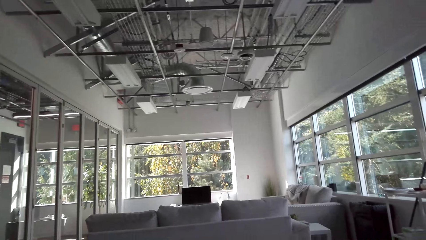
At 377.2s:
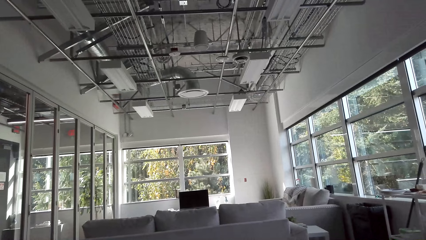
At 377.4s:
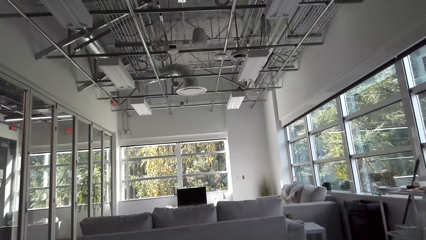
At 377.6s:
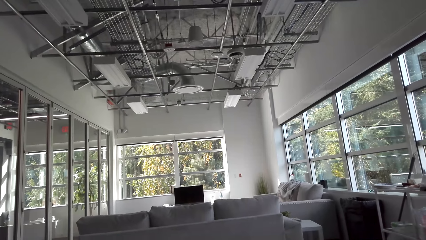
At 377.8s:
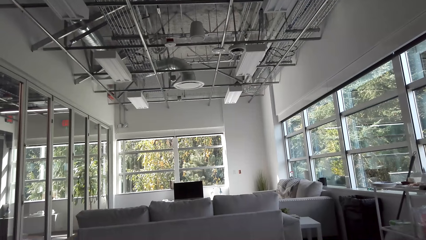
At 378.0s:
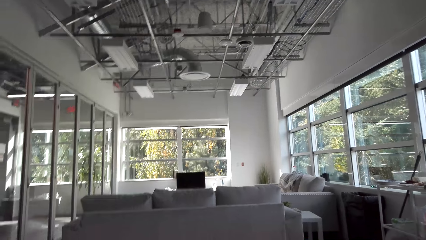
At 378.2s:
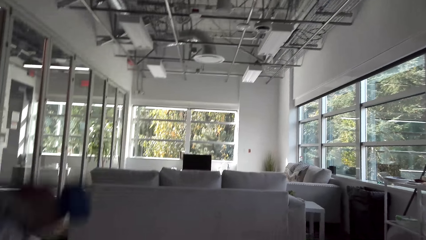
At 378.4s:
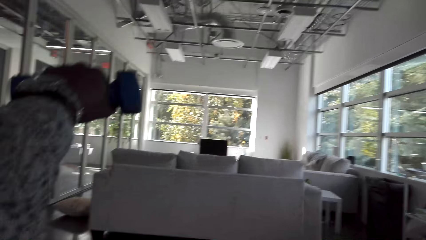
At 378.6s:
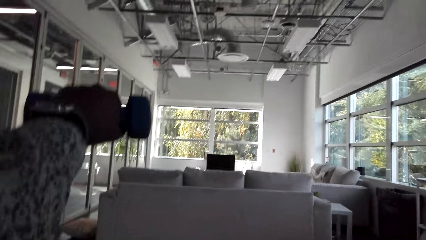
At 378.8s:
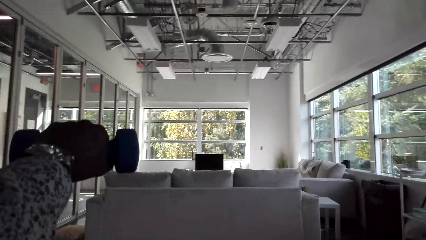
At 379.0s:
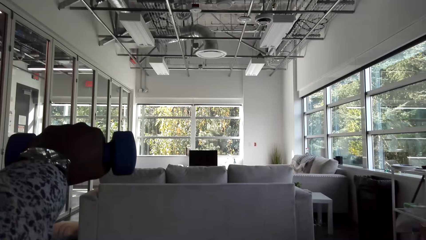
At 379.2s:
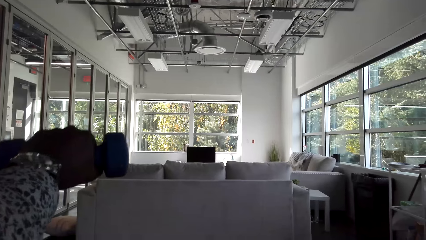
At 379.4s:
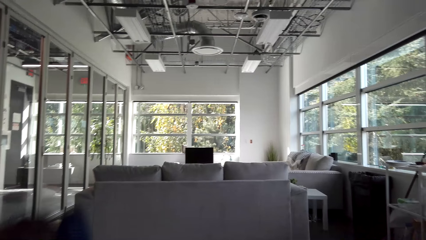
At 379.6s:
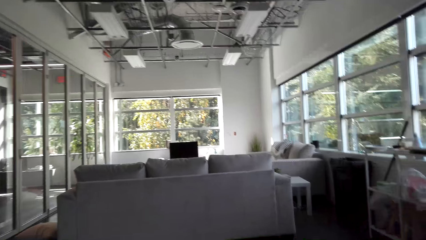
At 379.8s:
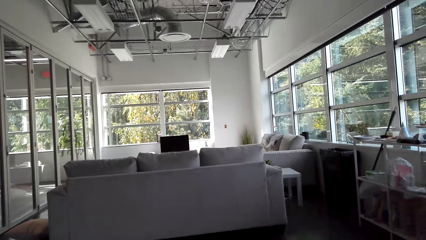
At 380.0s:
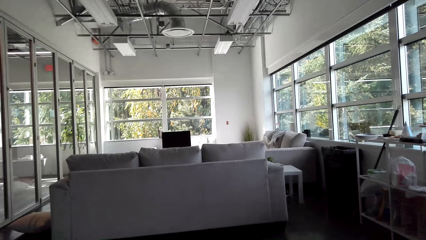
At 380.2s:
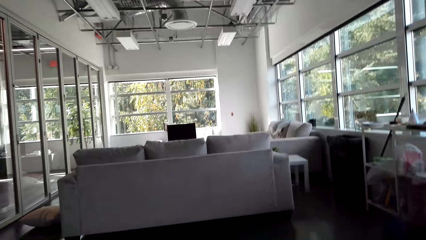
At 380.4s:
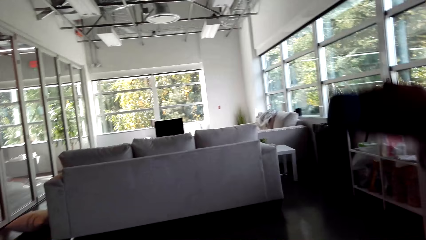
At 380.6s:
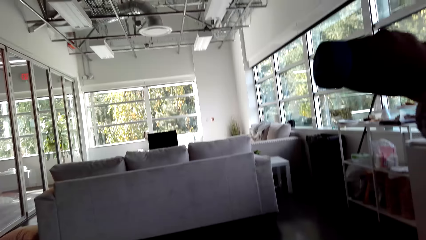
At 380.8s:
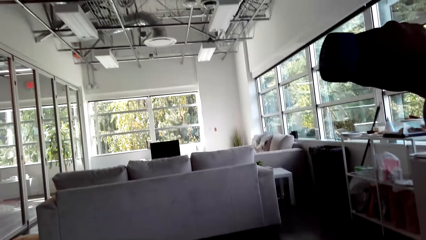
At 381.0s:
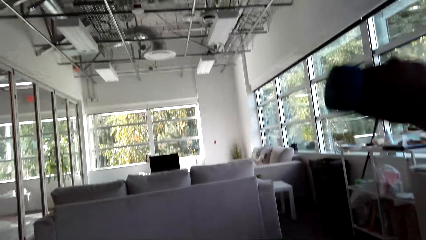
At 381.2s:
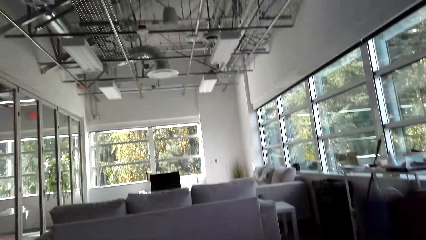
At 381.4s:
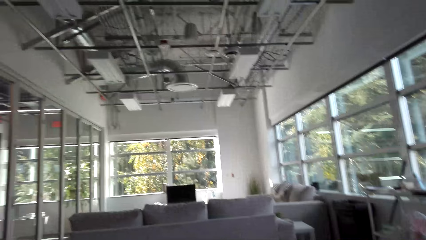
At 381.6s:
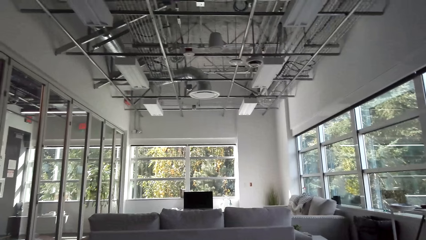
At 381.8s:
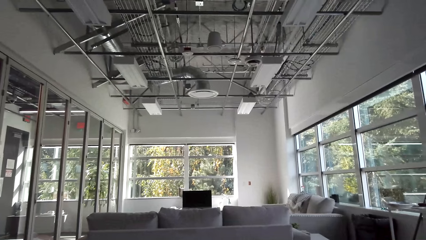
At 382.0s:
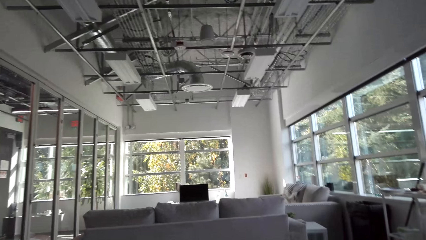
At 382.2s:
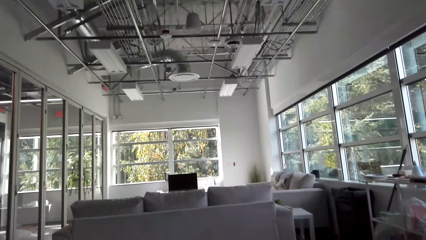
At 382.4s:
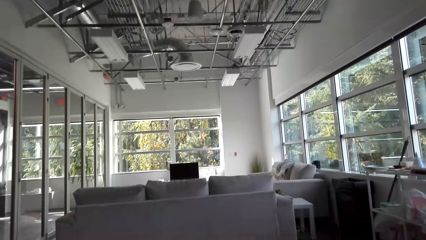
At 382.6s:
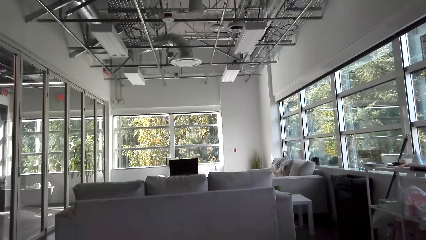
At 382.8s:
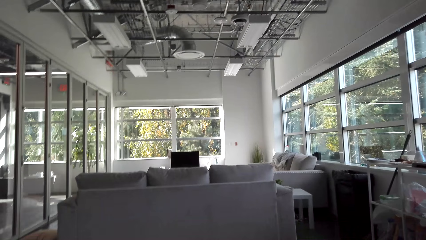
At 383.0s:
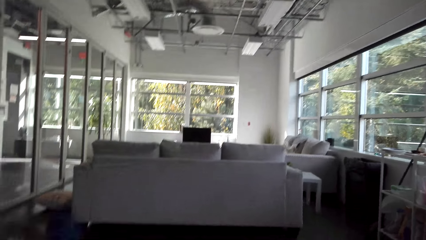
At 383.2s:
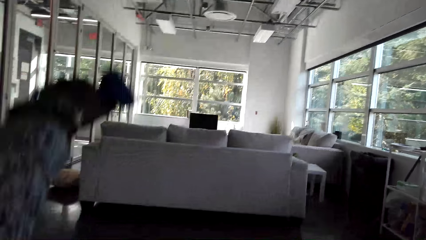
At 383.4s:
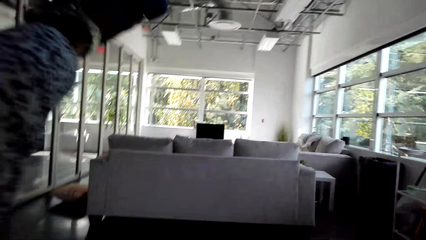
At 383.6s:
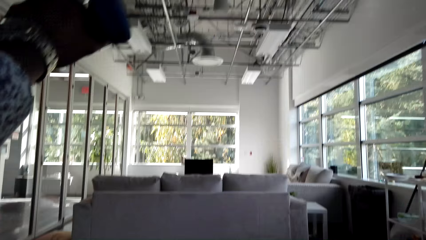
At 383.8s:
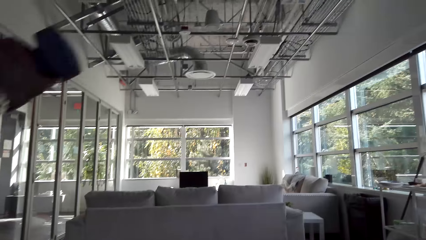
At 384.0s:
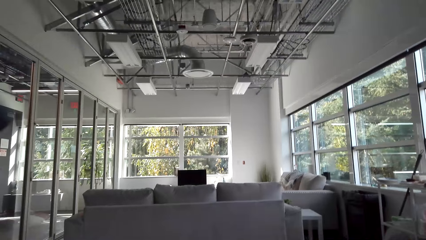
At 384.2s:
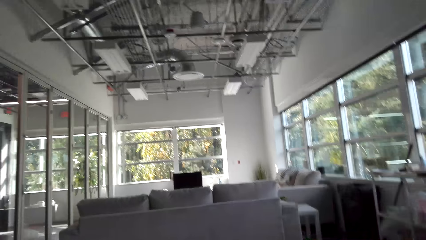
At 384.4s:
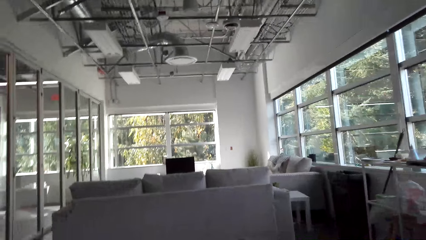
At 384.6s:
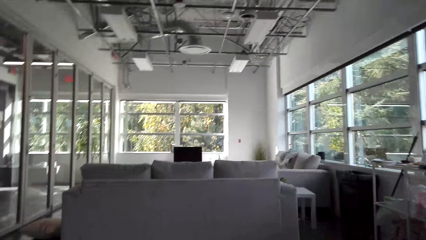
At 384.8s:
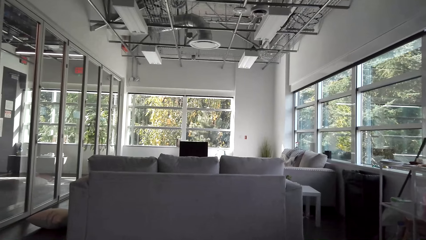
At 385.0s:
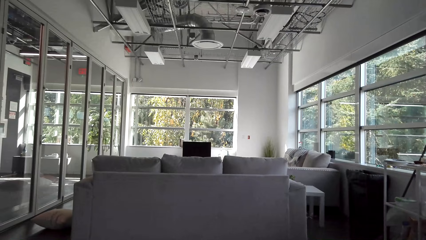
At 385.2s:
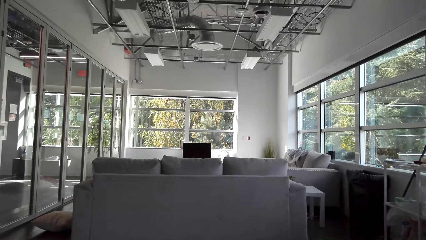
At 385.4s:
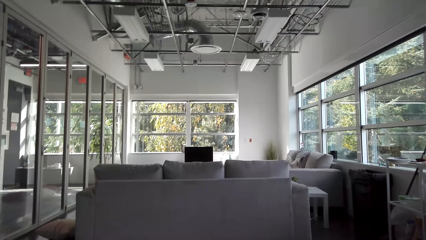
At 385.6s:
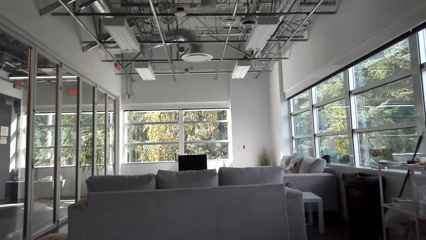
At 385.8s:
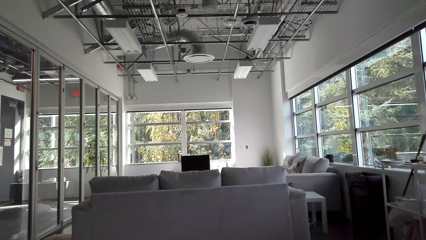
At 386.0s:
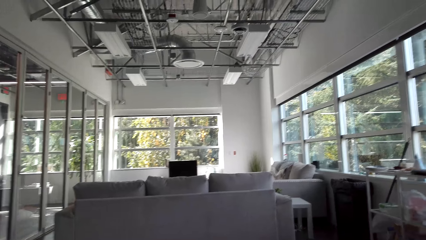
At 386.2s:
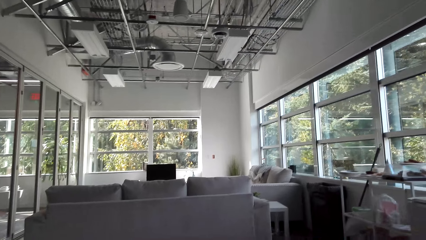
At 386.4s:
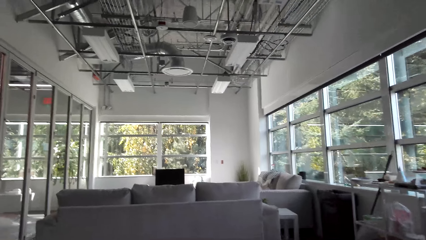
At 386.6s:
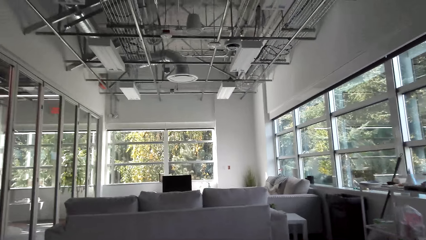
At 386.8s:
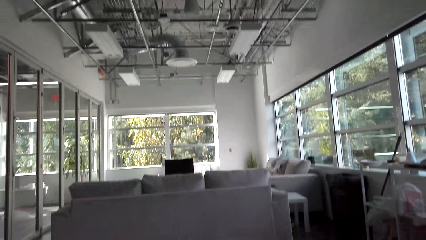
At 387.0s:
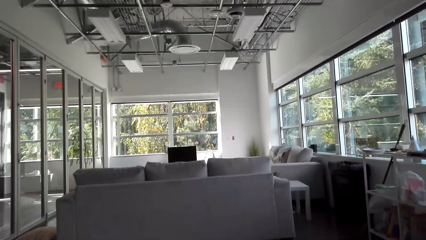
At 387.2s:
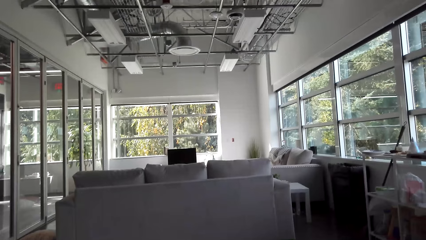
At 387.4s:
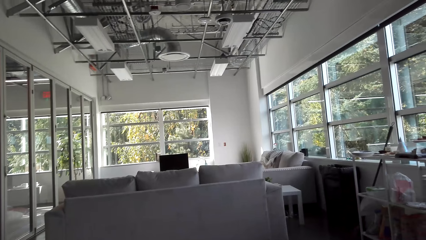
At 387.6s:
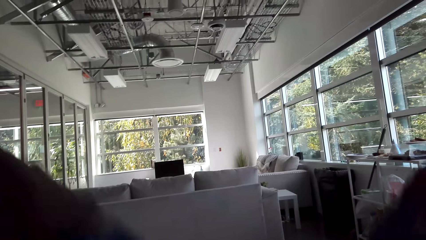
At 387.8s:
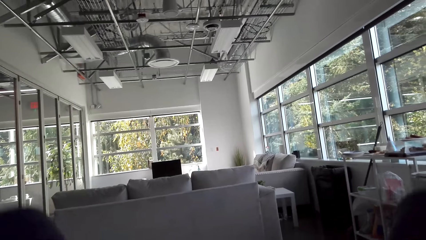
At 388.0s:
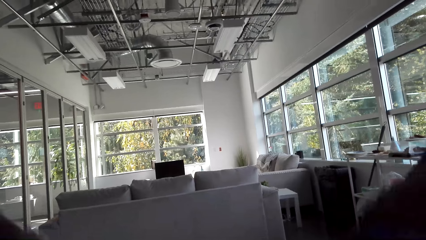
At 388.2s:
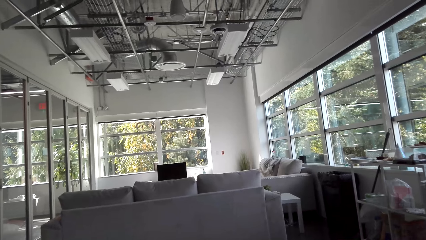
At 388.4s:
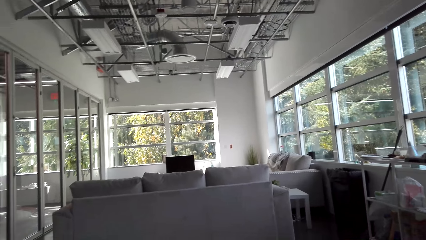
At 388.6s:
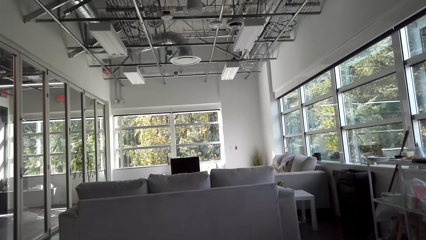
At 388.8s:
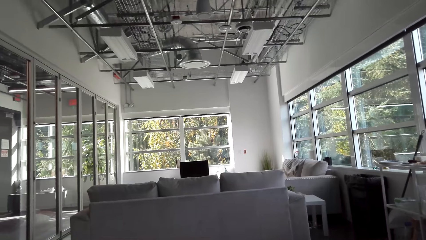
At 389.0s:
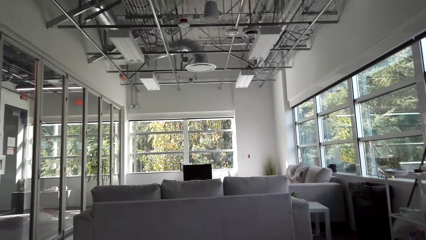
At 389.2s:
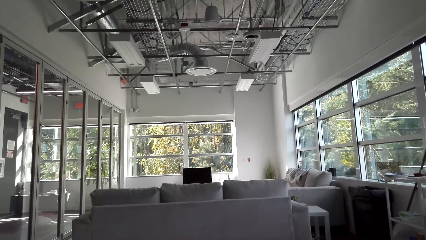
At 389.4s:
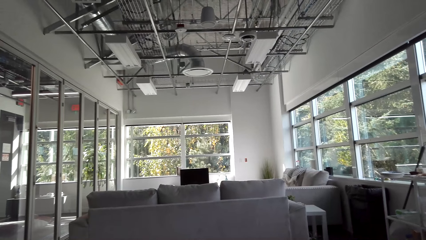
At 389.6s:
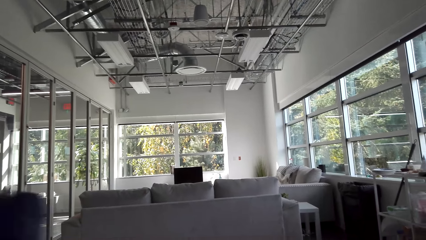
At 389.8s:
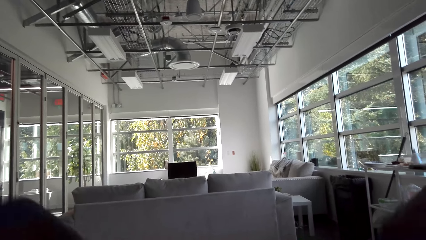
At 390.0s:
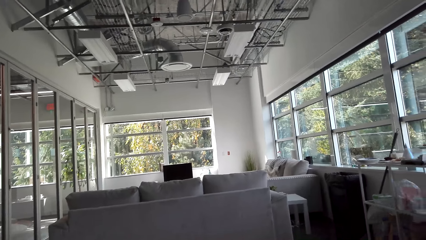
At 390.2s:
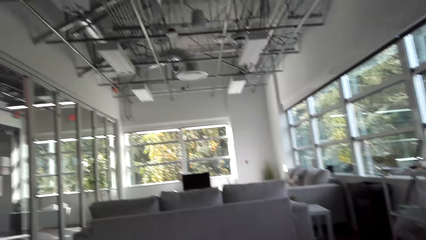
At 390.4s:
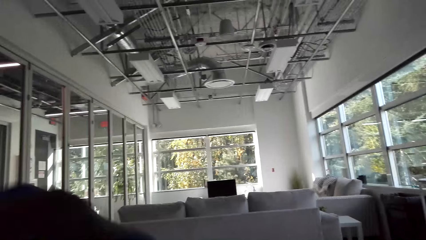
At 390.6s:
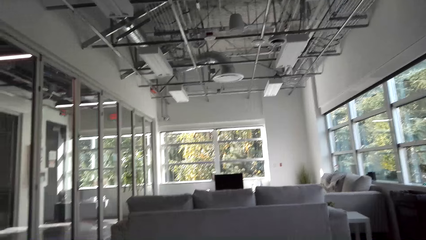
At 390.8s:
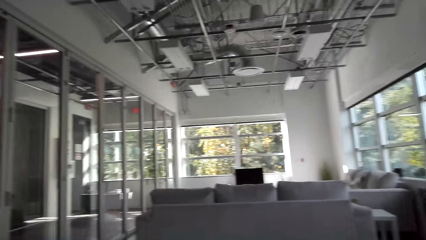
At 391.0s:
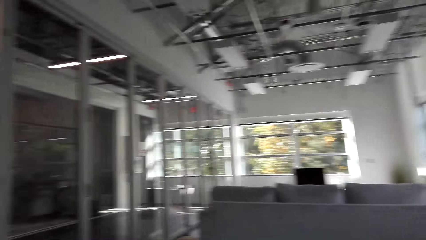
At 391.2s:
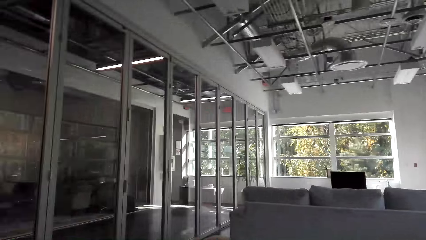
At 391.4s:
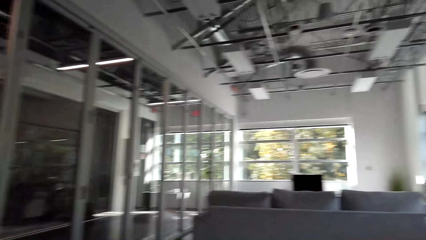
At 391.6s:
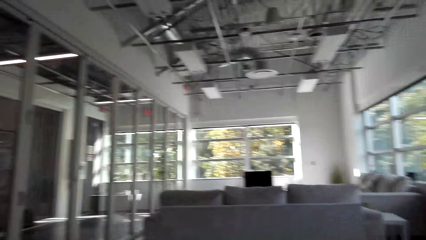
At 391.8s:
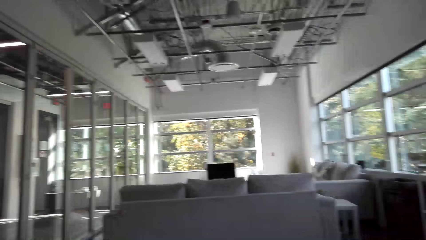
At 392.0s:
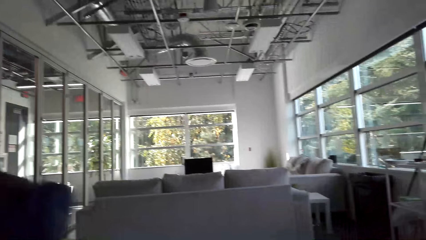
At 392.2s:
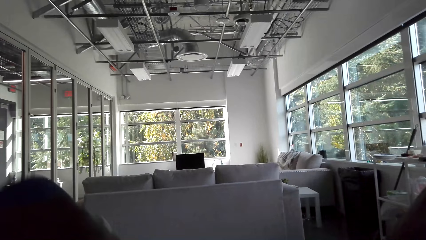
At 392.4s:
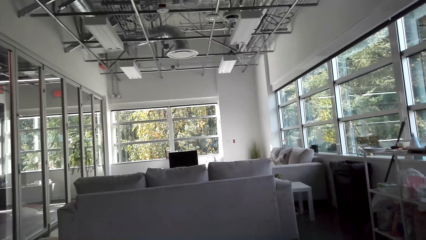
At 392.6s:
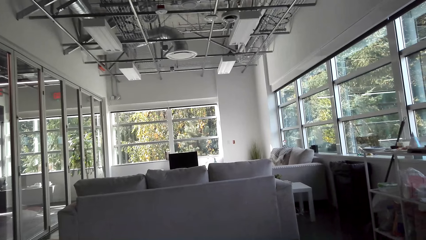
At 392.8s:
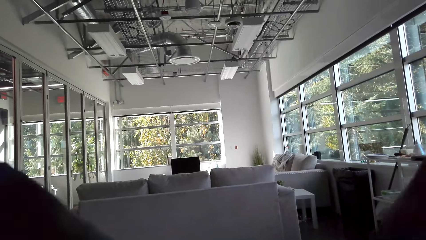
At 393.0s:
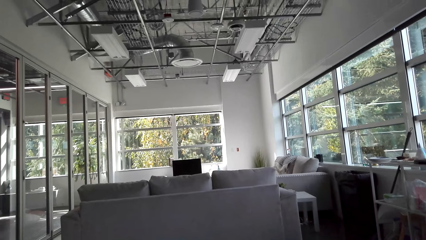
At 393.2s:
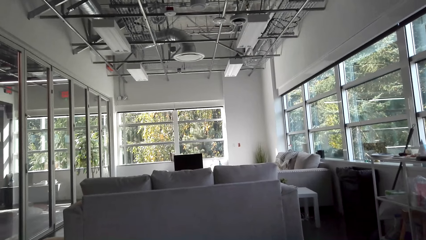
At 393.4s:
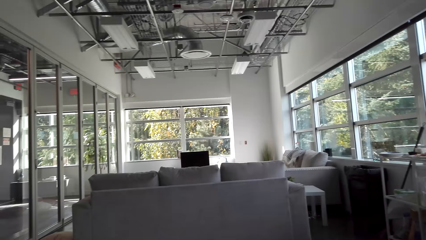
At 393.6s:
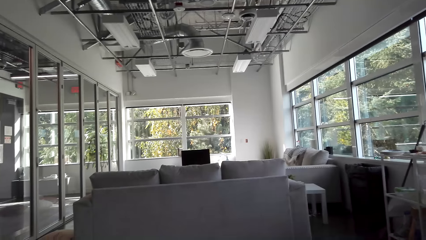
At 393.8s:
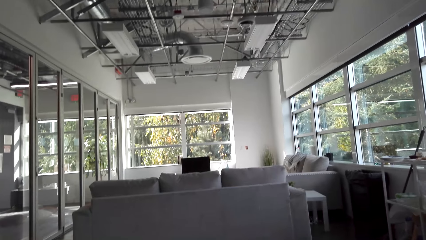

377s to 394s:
The camera wearer raises a hand. They raise the right hand. They raise the left hand. They exercise in the house.
